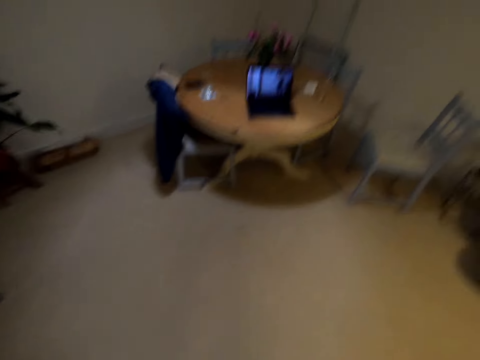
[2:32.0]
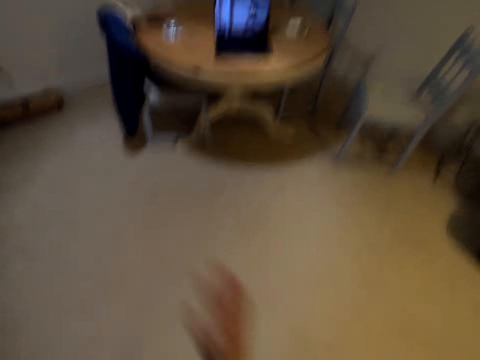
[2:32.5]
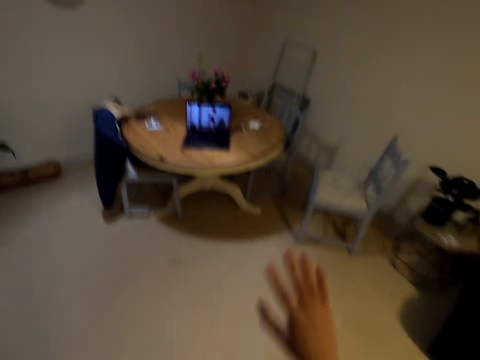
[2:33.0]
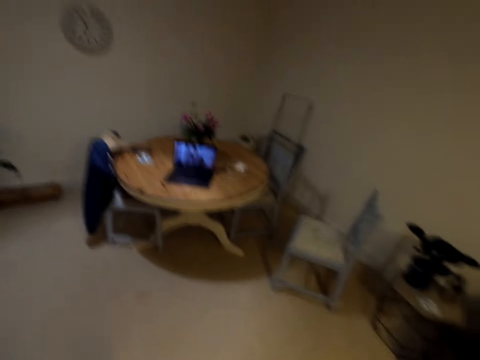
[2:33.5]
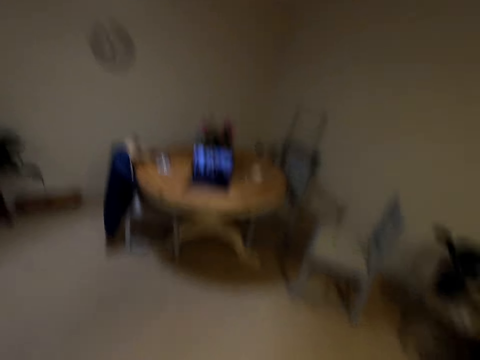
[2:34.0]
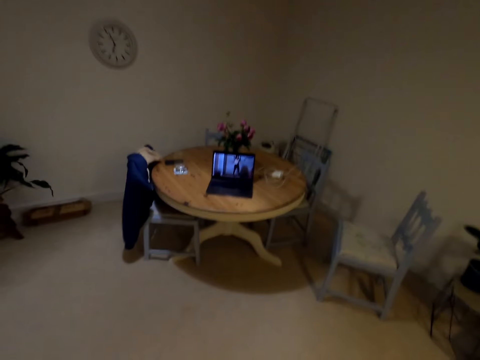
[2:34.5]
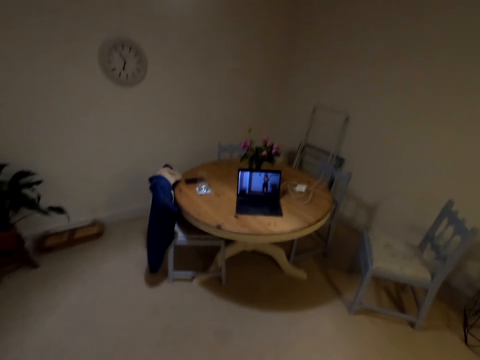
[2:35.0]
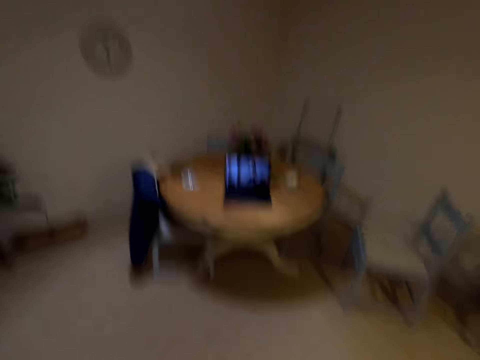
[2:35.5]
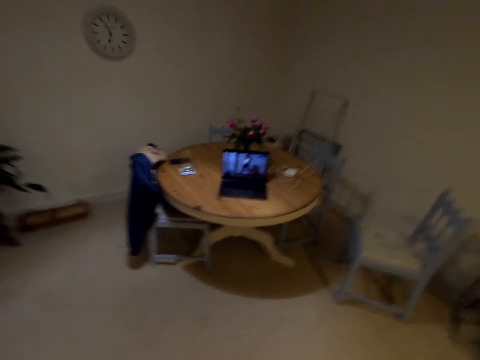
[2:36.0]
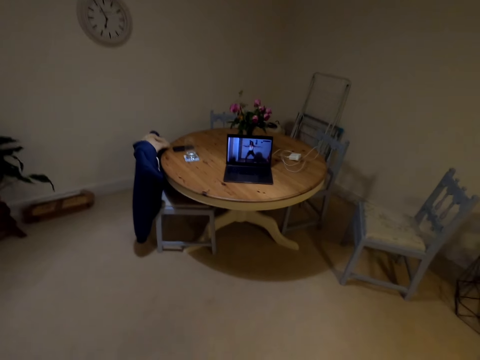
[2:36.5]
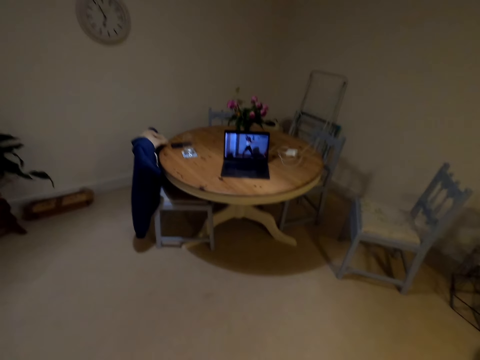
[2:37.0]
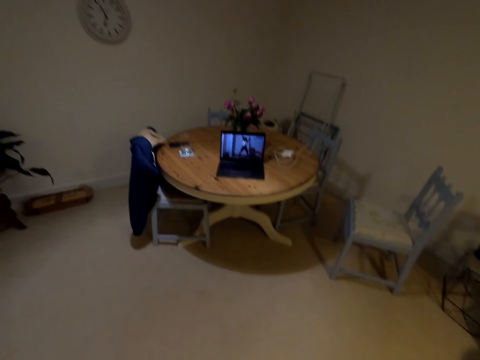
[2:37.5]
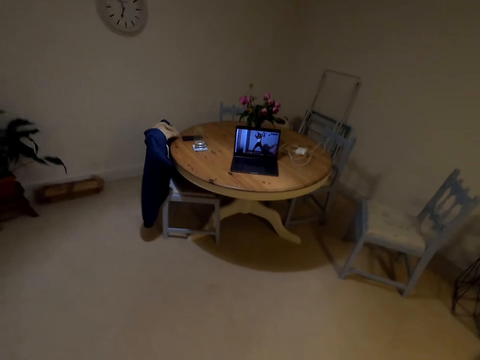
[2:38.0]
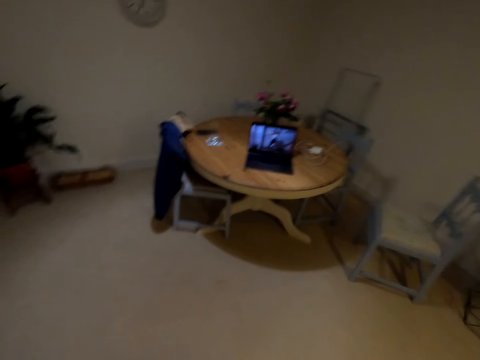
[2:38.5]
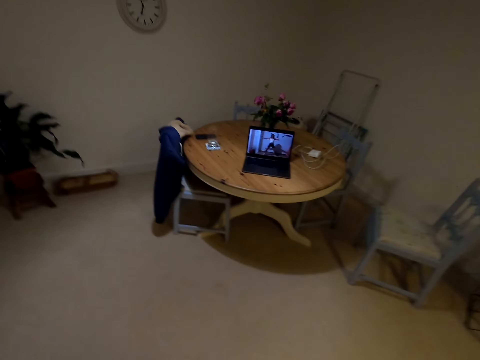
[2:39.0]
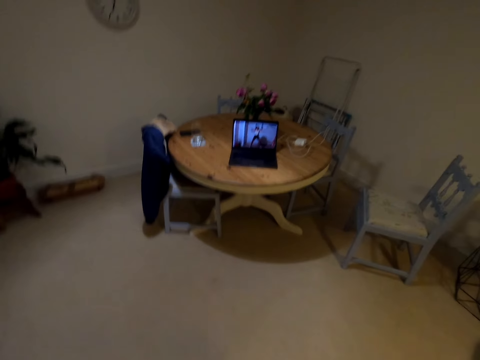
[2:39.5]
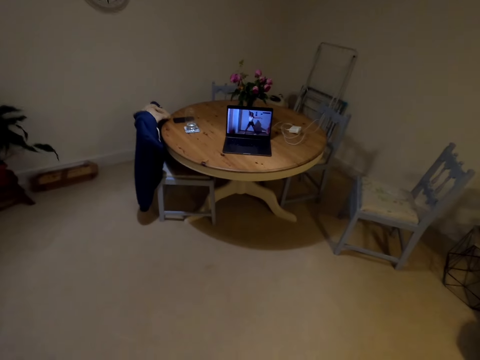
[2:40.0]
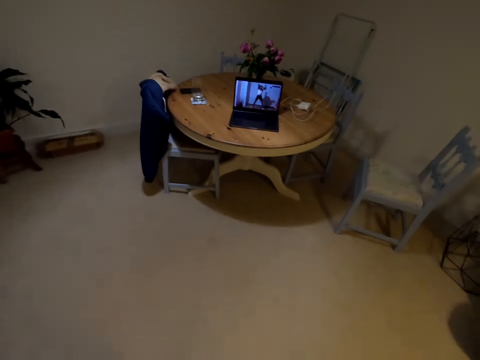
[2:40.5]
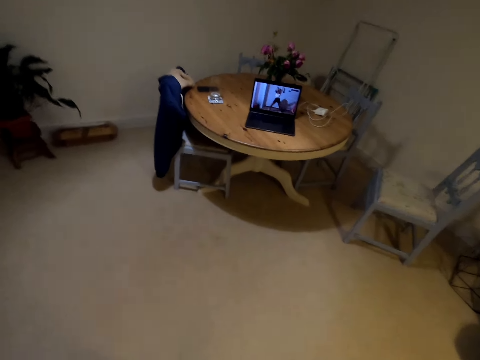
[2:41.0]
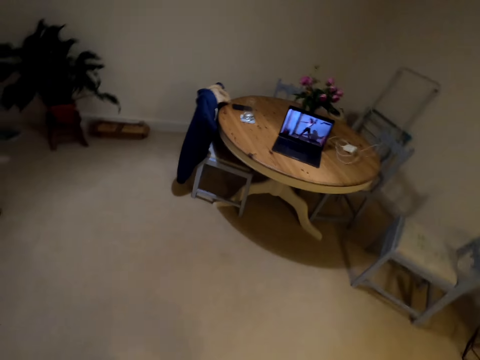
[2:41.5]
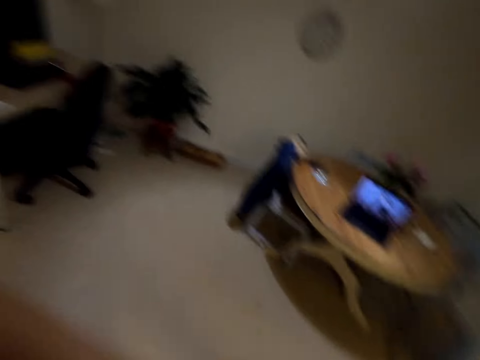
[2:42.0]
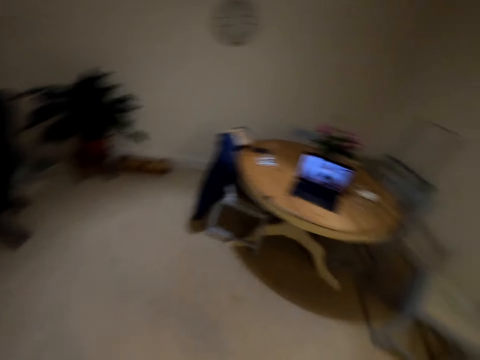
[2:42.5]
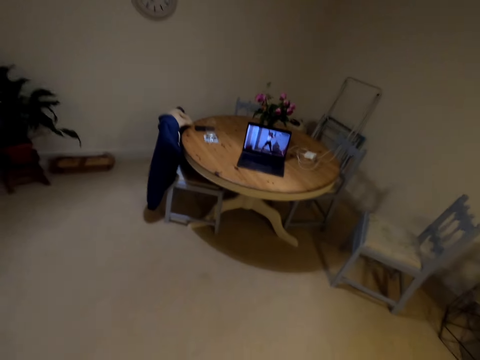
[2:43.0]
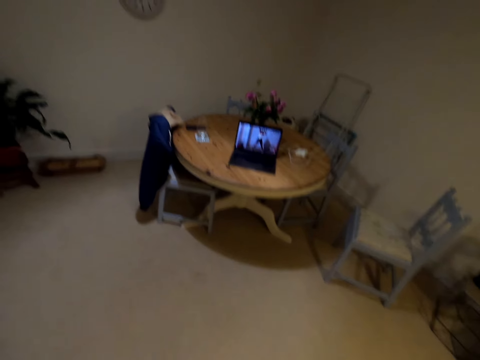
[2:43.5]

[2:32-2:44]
The camera wearer claps her hands. She lifts her hands up.

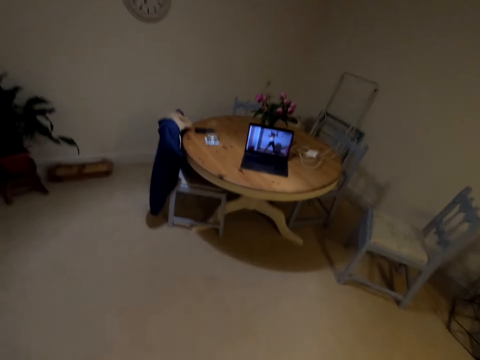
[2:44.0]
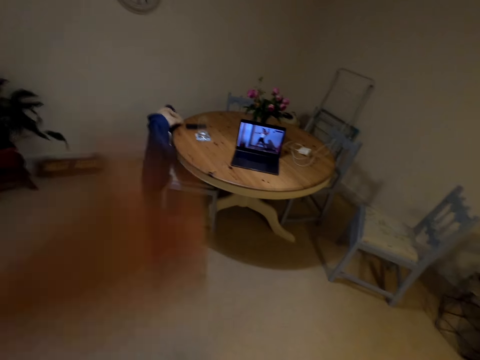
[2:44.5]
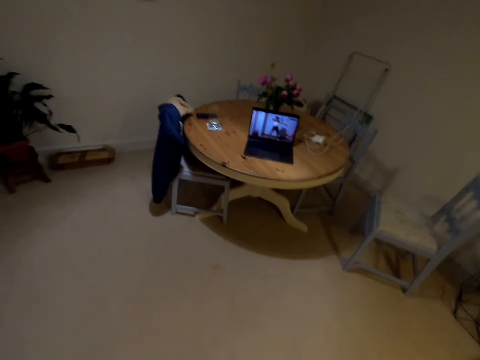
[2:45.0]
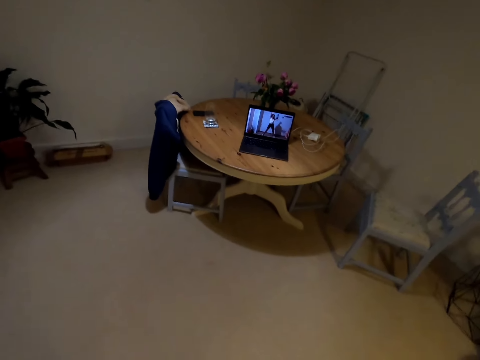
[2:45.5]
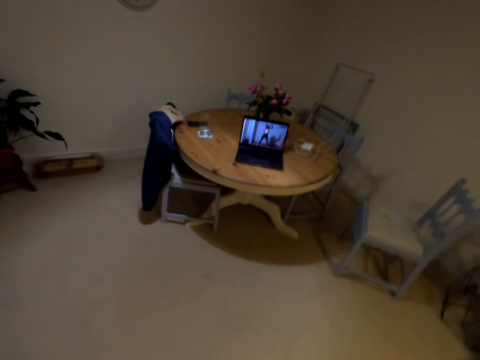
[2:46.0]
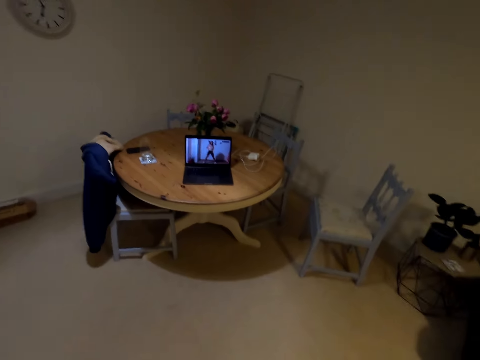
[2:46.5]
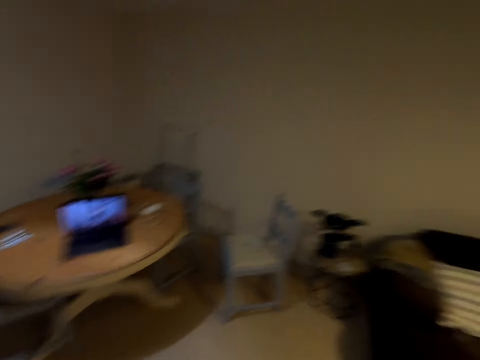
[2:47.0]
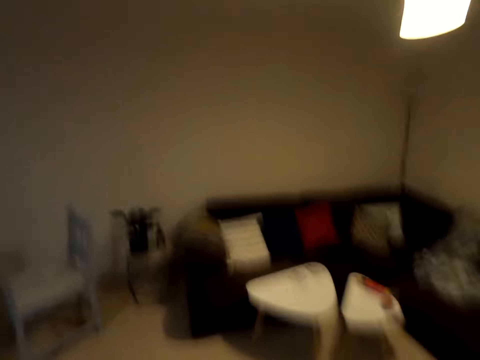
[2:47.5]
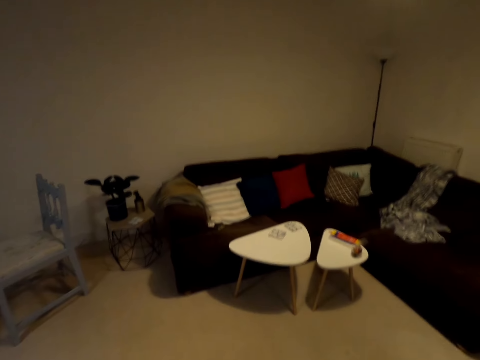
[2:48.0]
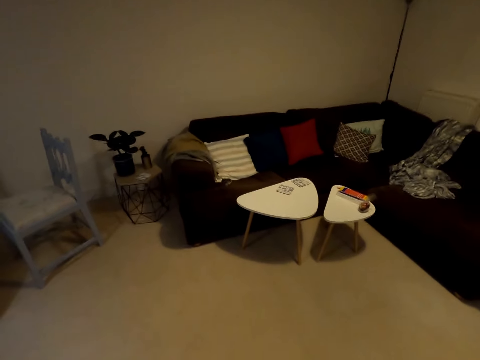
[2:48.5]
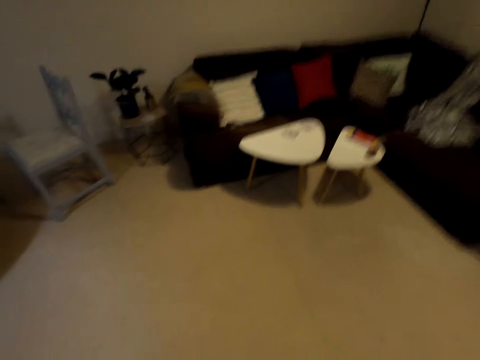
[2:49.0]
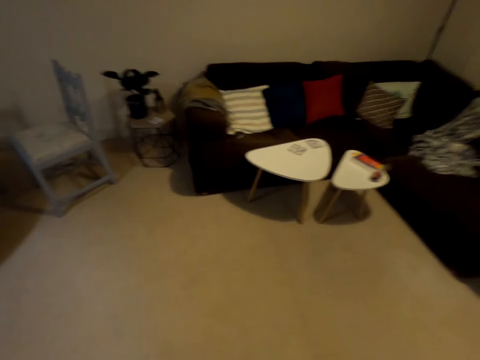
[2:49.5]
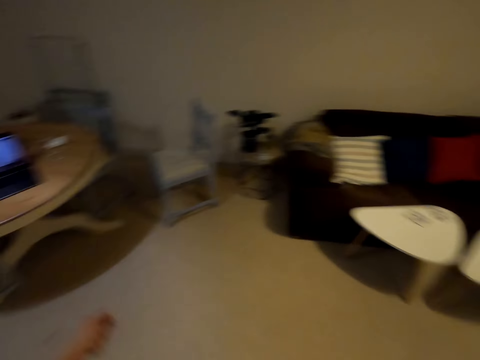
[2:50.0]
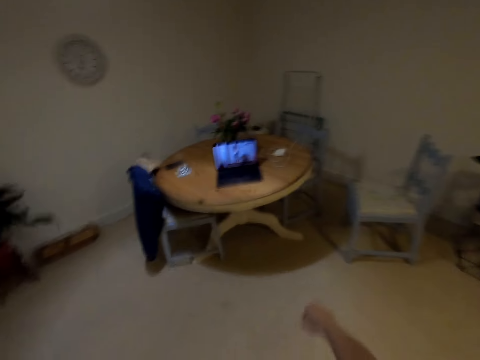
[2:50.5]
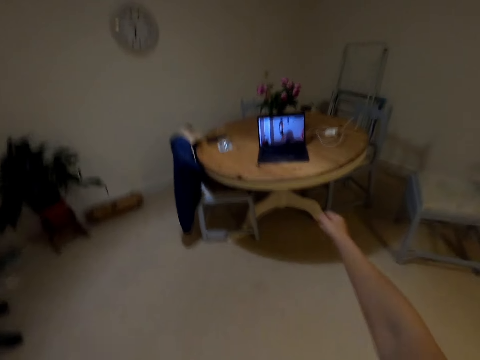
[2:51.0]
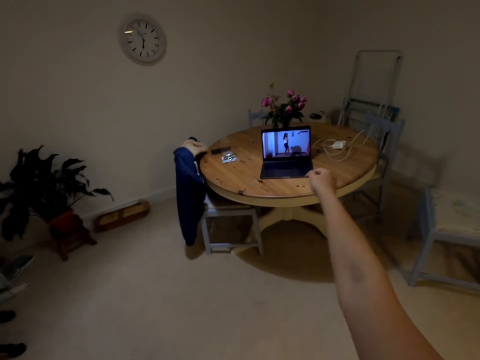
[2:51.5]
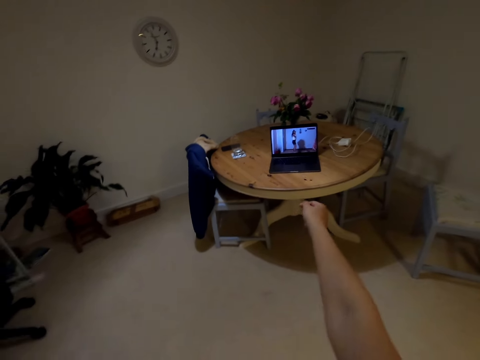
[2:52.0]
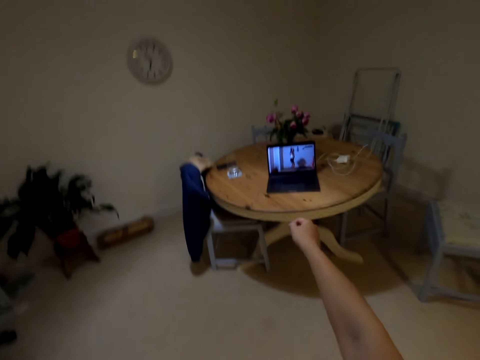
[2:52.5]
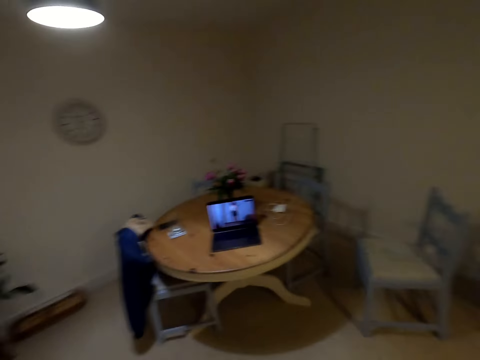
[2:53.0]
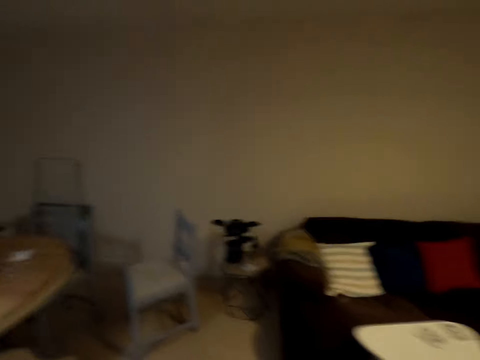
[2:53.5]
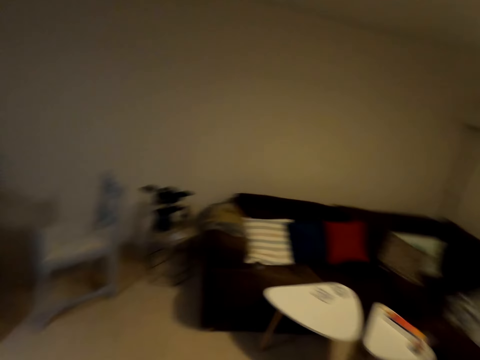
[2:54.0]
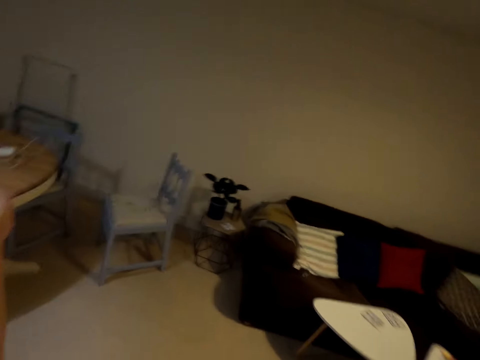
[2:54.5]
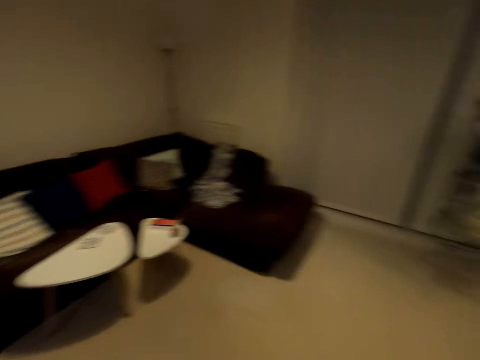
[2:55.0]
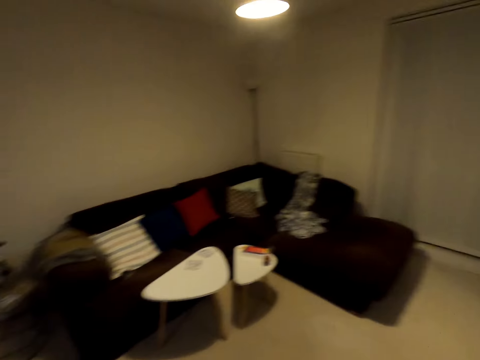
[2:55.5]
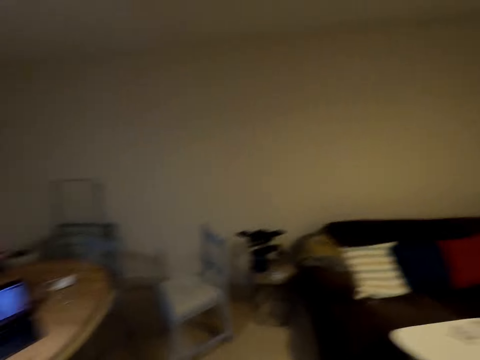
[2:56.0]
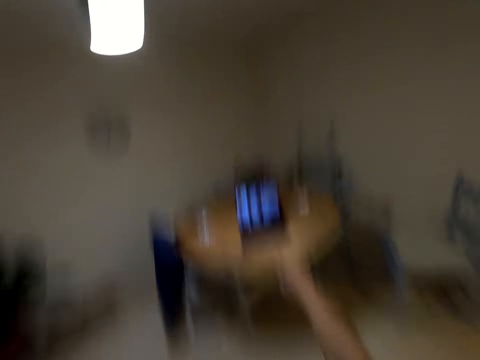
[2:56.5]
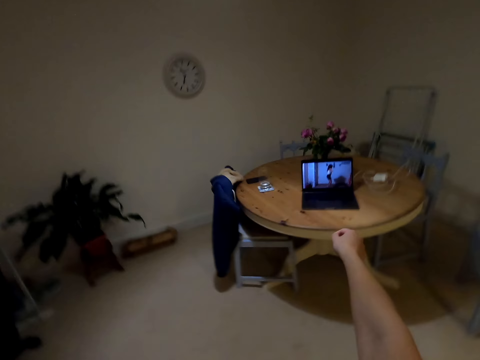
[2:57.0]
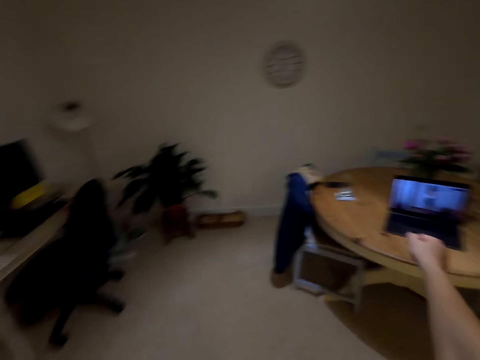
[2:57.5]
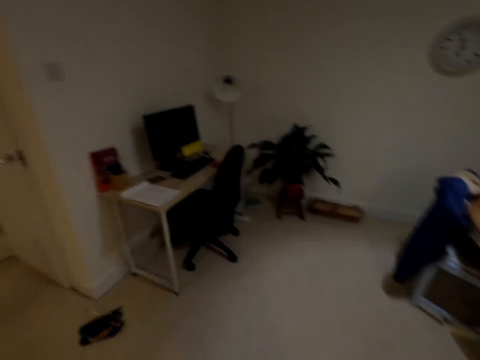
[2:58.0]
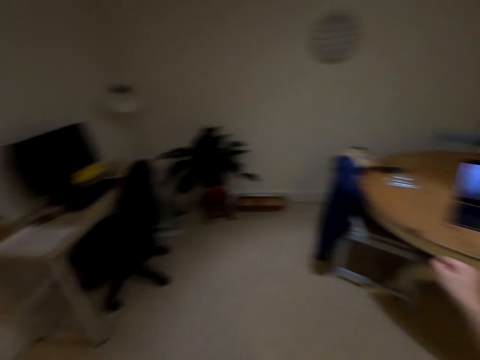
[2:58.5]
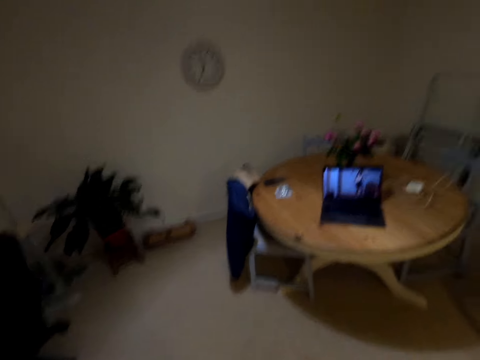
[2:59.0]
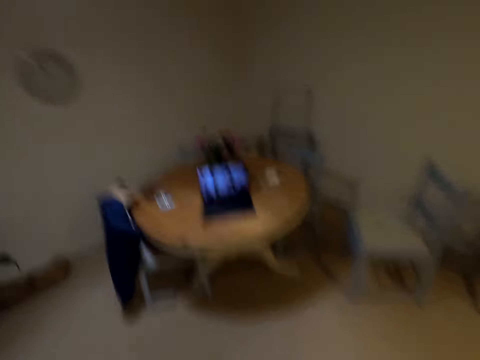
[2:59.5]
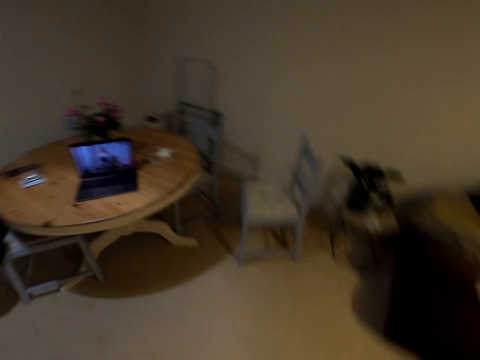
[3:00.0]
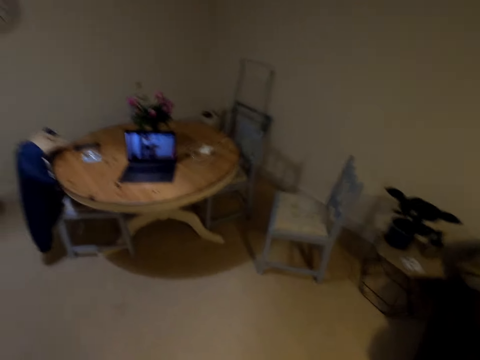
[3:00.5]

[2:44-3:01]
The camera wearer puts her hands down. She looks around. She lifts her hand. She dances in the house. She looks around the house. She lifts her hand. She dances in the house.
